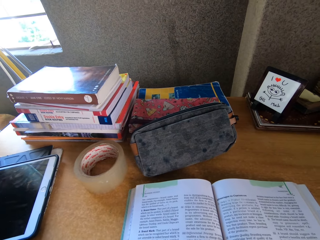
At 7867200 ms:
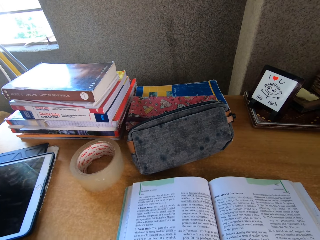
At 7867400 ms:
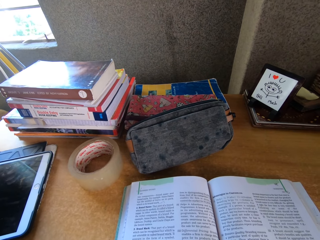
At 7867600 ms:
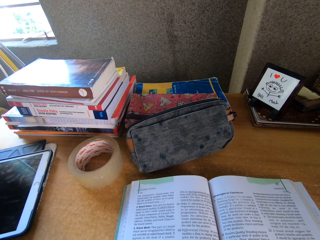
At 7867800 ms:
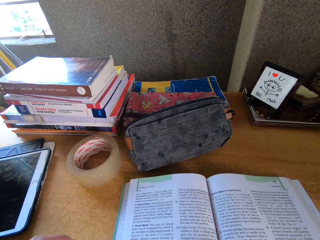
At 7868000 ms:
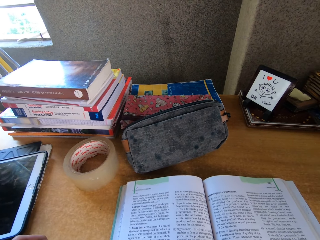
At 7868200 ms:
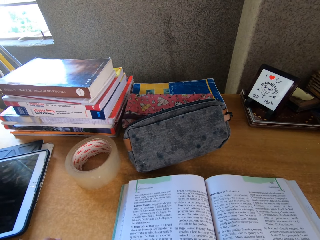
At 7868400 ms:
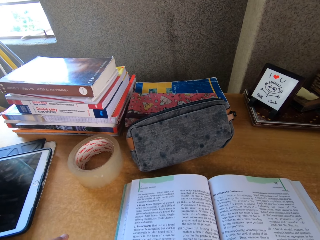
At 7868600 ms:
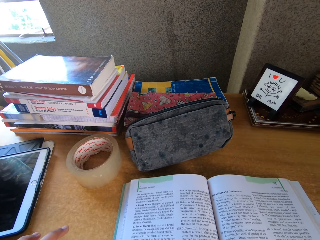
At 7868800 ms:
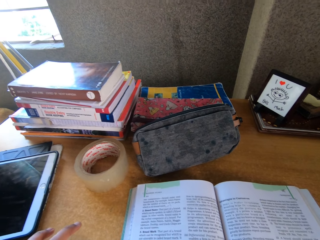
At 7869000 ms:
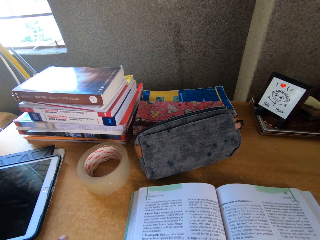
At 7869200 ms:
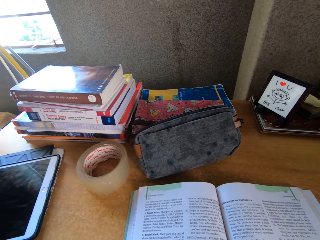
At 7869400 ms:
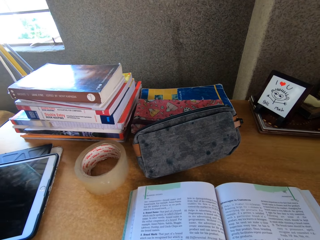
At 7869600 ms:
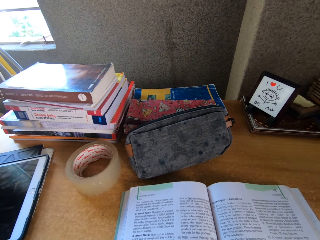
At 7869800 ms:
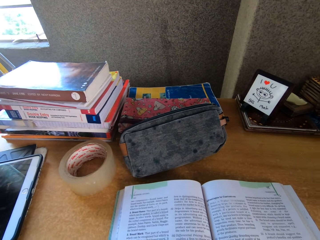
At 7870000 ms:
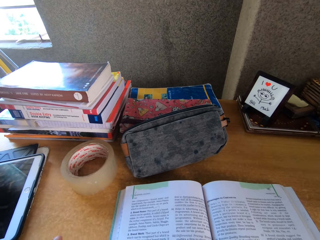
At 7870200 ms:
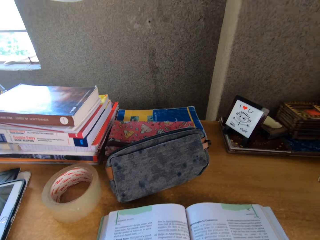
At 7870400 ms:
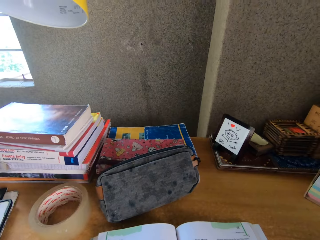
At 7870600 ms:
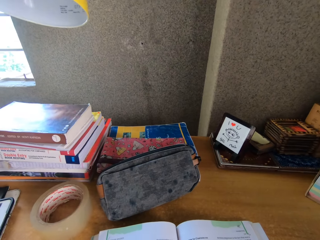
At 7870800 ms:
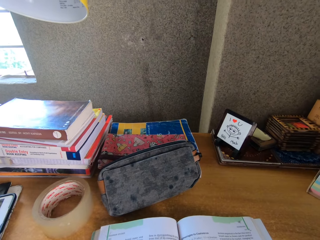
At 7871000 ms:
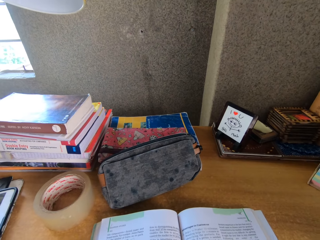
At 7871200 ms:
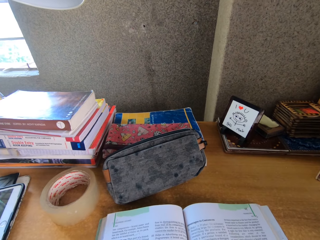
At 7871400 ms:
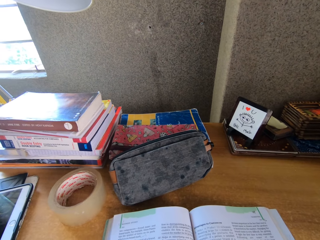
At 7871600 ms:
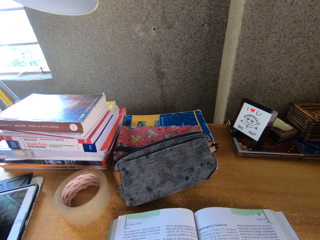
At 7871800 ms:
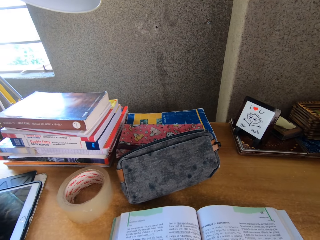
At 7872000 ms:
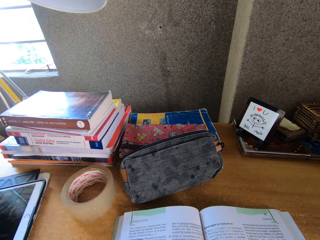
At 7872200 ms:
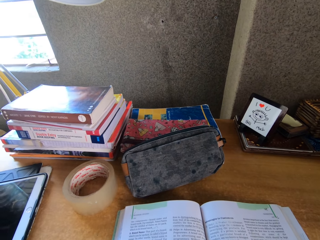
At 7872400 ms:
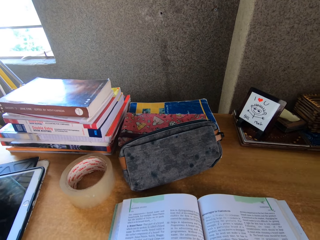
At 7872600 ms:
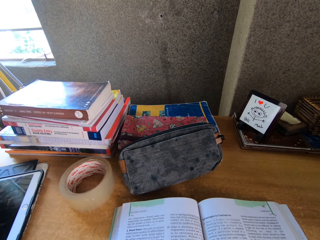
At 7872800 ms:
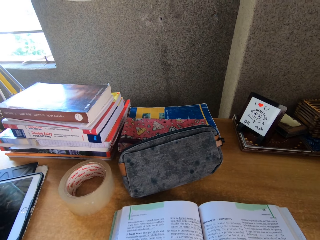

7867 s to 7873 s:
The camera wearer looks around.

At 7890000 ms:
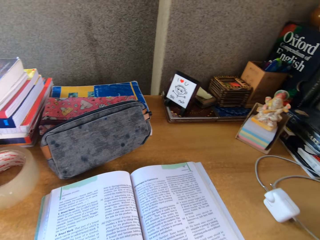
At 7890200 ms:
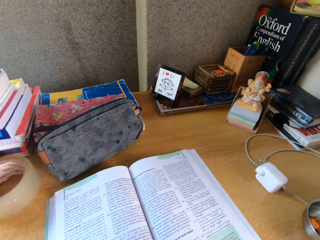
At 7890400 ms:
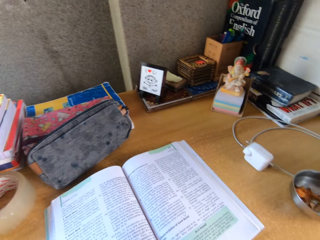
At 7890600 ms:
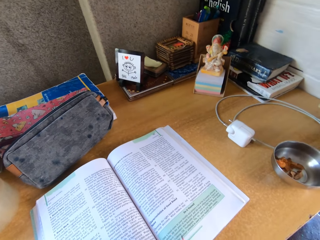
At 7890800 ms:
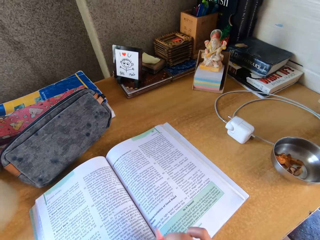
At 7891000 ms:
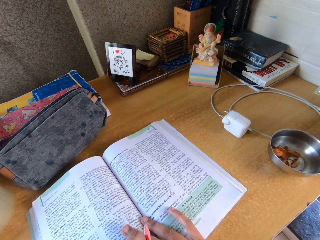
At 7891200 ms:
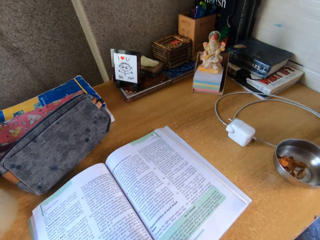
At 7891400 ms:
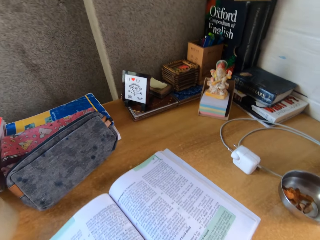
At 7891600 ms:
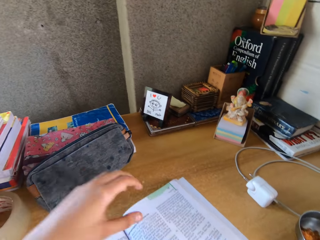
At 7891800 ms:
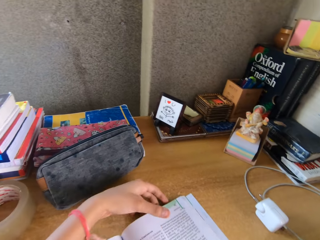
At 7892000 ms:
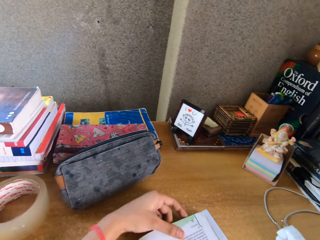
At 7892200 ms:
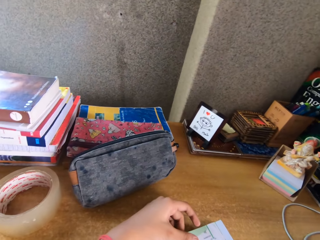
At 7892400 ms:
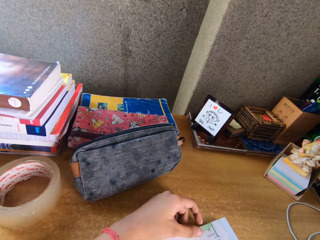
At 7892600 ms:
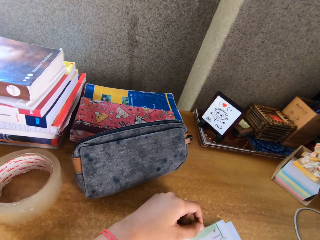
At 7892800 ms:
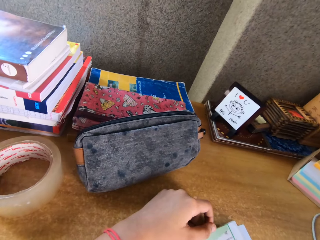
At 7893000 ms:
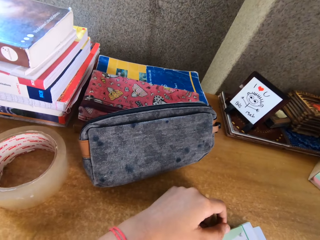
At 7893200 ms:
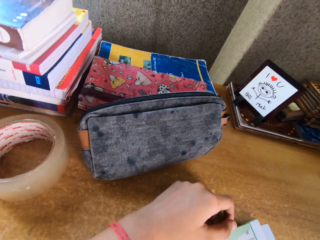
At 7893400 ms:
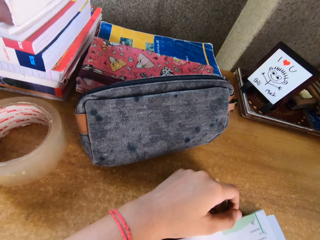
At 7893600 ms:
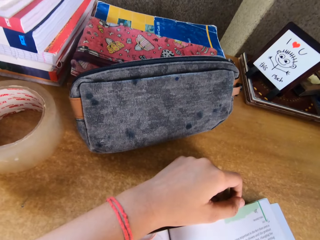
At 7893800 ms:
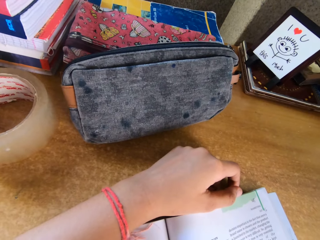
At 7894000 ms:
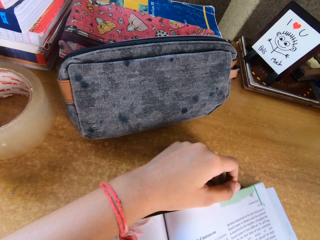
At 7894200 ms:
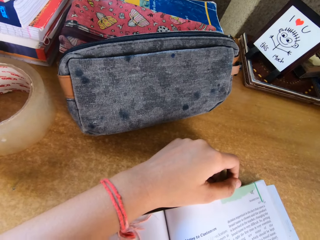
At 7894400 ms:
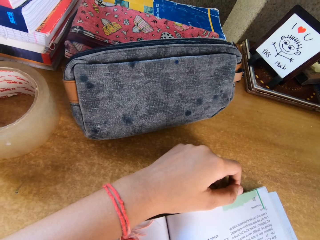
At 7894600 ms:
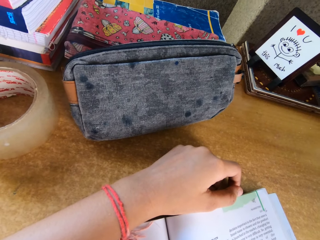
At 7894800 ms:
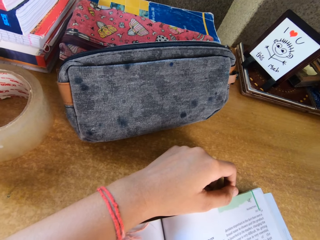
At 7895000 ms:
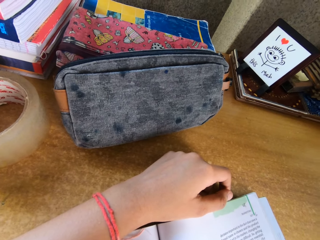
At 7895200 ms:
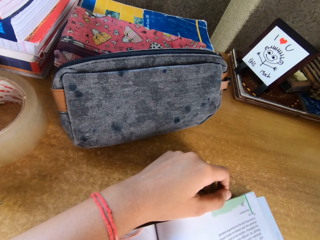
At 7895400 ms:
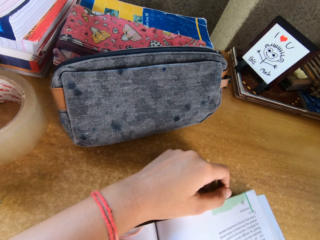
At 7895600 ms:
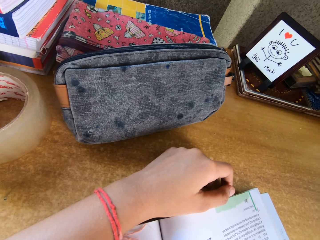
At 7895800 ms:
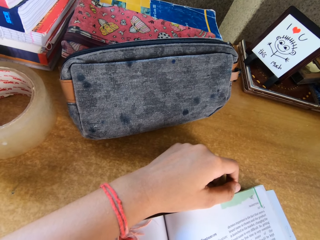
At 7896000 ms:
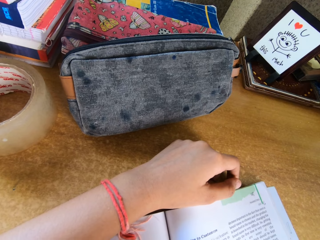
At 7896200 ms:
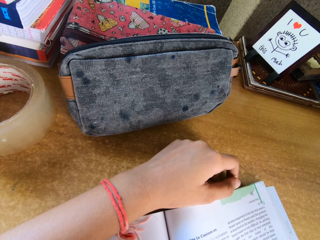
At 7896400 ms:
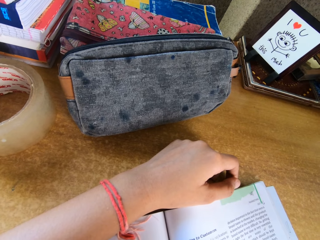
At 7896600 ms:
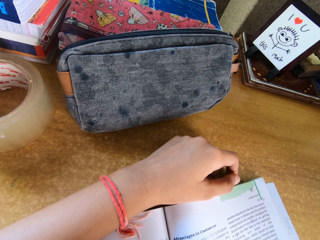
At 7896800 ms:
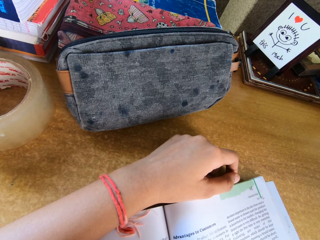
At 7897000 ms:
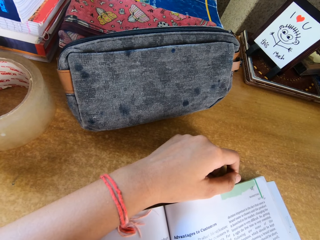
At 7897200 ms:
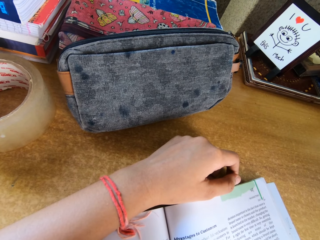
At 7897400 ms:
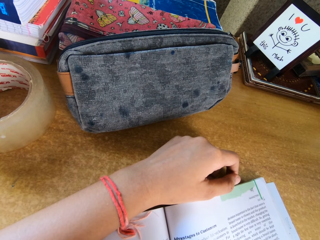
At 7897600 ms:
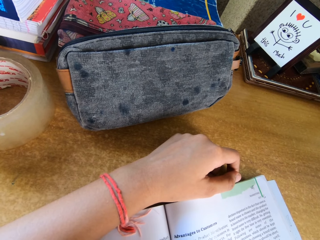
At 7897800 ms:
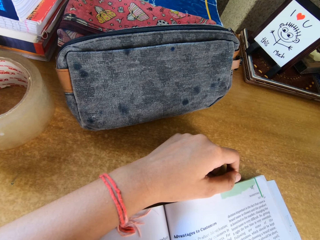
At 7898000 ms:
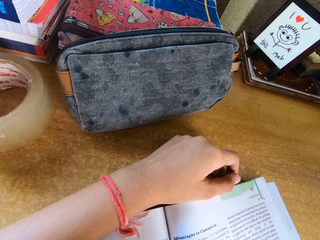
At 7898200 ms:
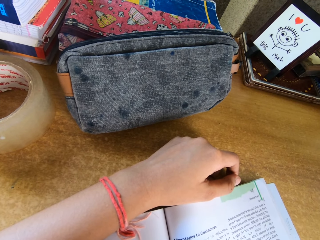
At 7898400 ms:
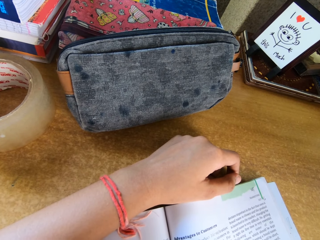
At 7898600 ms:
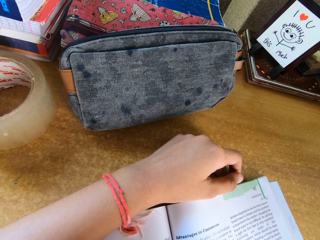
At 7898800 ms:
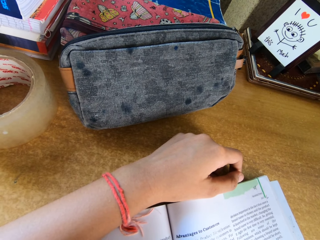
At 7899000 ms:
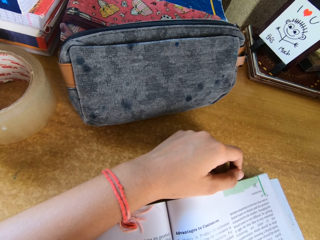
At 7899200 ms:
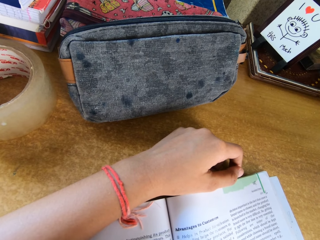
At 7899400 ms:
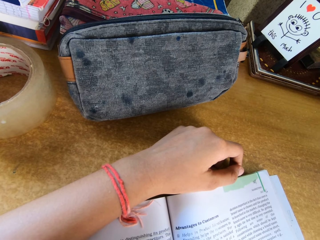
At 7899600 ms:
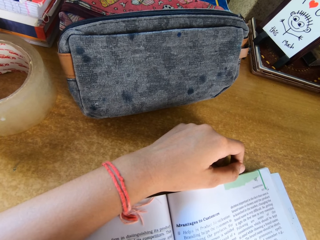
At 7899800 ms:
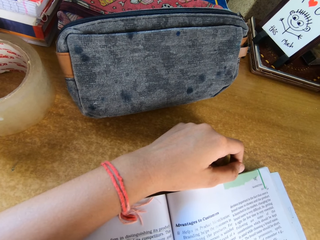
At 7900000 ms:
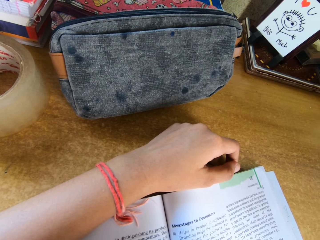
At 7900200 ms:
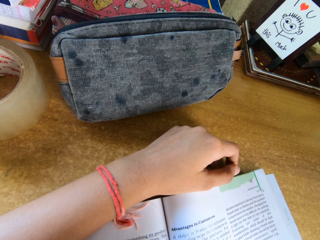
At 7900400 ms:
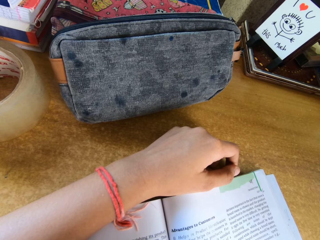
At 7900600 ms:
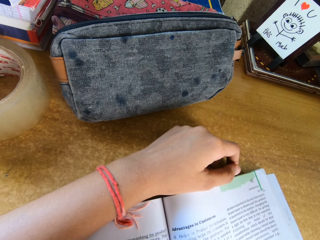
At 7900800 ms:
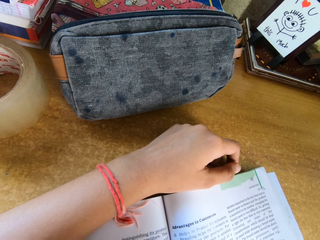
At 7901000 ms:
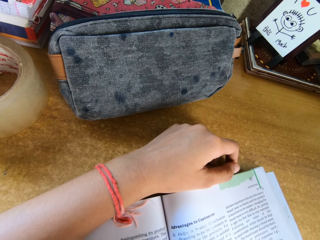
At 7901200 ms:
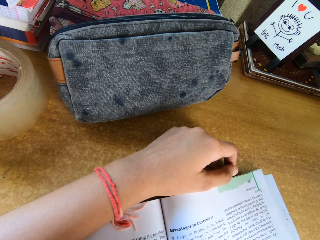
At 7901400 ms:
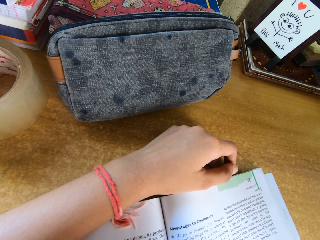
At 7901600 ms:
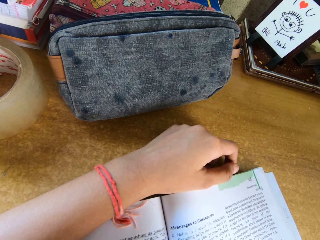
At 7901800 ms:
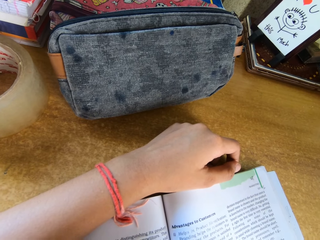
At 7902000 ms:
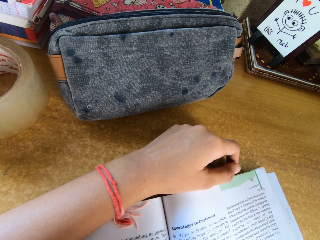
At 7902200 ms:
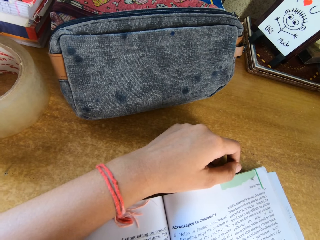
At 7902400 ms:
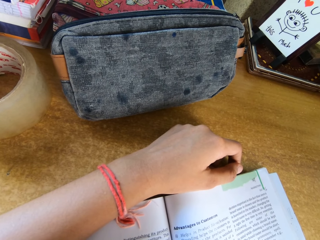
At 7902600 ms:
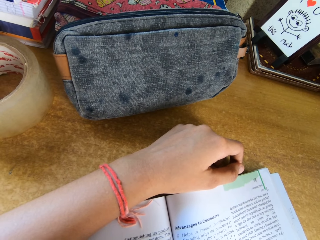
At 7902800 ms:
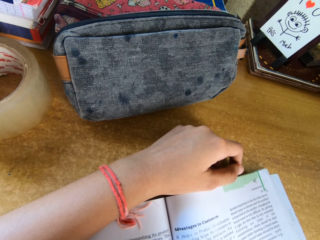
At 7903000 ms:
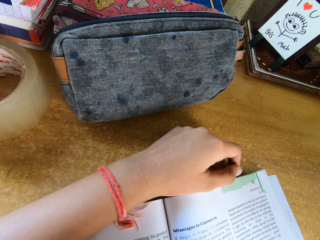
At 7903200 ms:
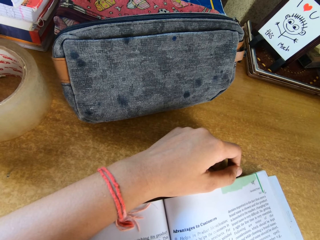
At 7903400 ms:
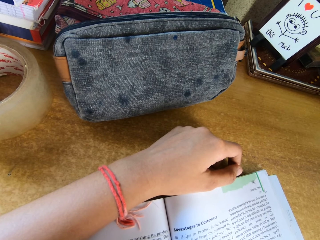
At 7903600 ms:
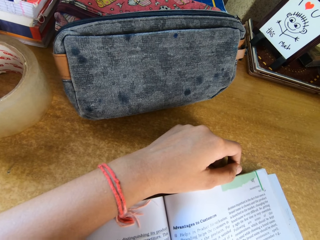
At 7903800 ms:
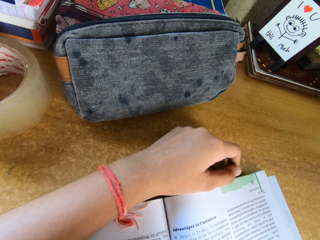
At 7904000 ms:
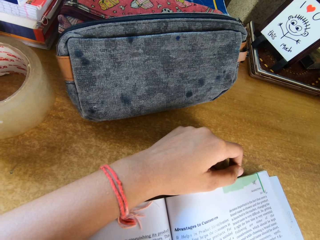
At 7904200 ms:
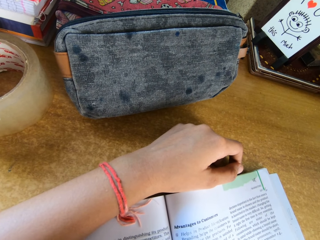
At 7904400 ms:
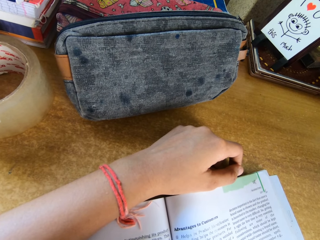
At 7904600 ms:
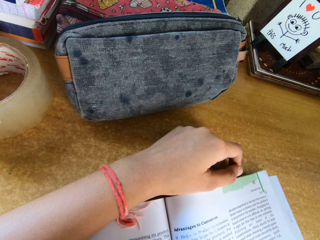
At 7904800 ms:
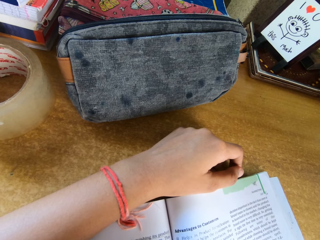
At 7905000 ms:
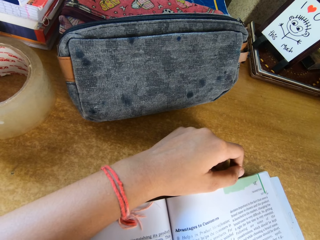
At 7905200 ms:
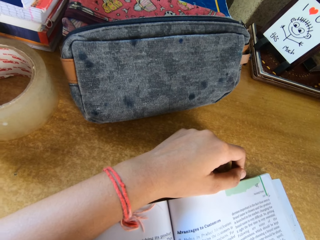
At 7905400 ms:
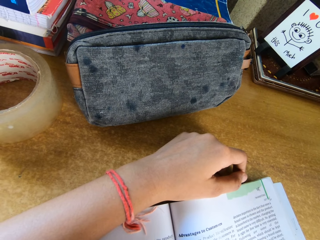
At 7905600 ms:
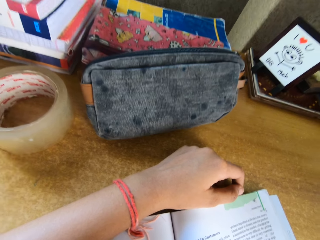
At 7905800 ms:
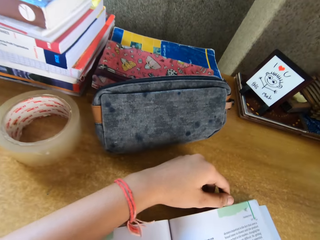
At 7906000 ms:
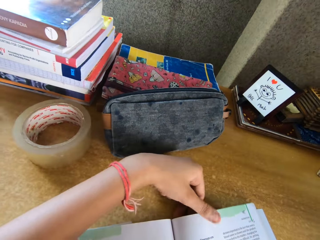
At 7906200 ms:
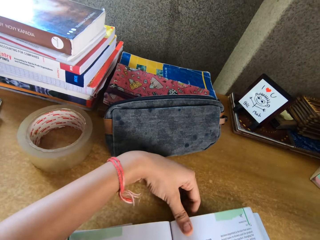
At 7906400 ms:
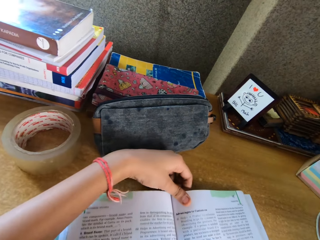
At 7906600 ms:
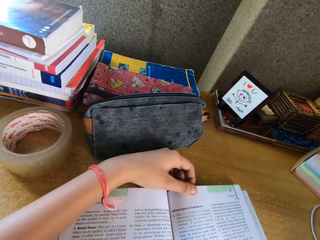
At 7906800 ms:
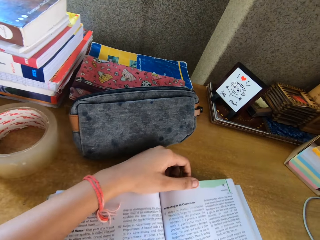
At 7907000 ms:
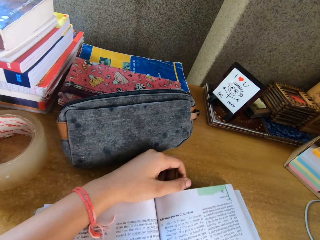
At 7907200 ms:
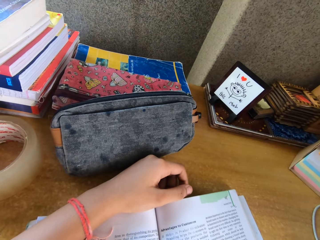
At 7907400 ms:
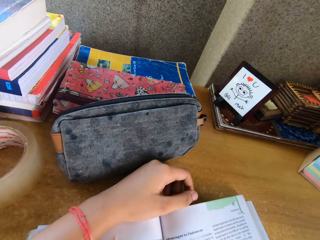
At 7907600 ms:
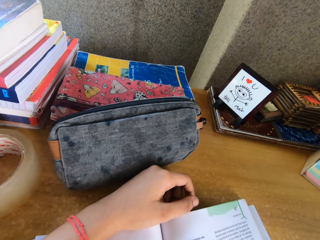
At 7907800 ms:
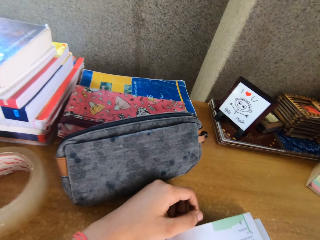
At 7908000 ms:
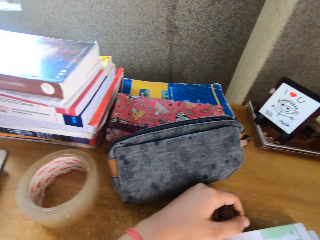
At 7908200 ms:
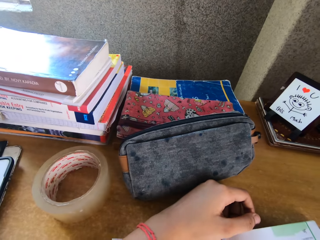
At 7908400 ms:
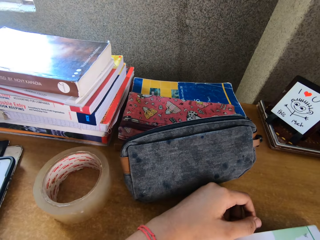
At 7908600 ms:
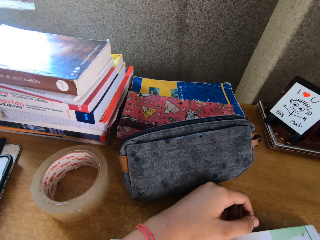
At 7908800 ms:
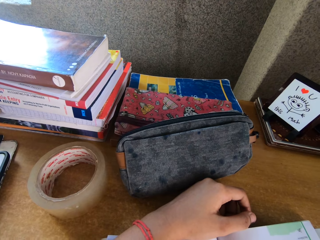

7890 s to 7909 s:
The camera wearer grabs the book as they read. They hold the book. They write on the book. They hold the book.
